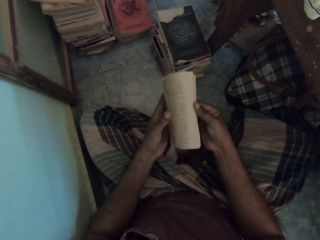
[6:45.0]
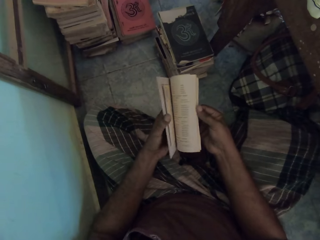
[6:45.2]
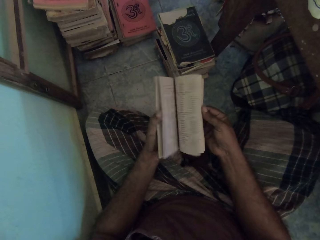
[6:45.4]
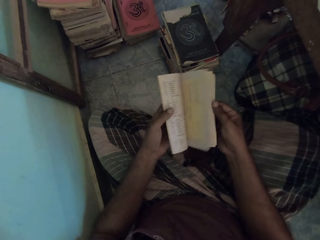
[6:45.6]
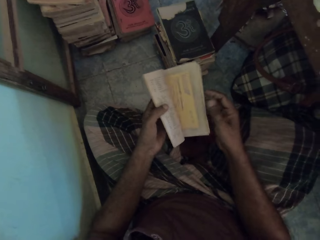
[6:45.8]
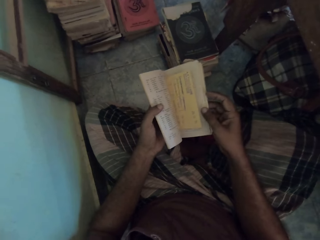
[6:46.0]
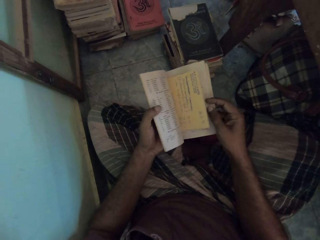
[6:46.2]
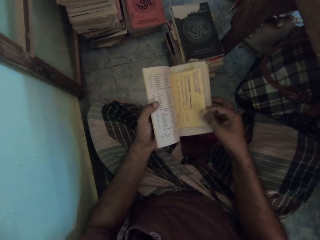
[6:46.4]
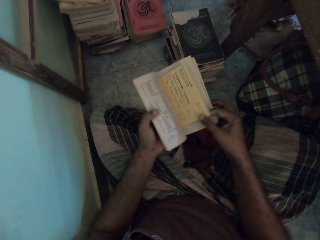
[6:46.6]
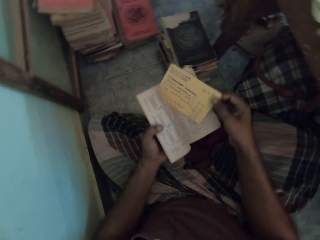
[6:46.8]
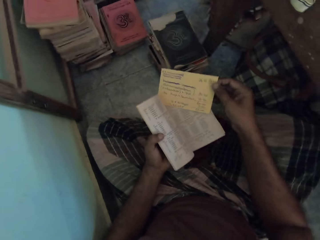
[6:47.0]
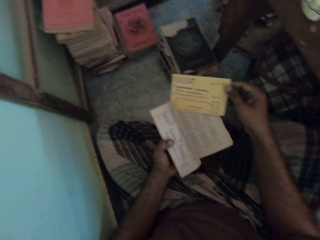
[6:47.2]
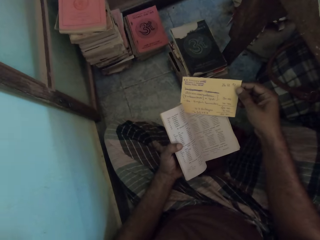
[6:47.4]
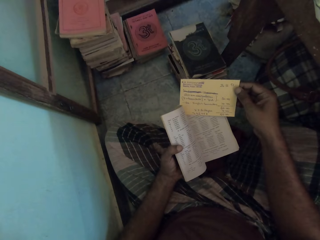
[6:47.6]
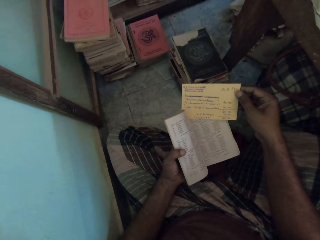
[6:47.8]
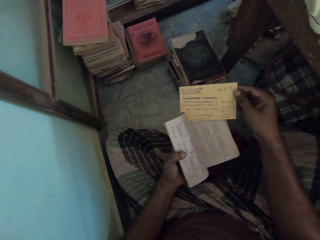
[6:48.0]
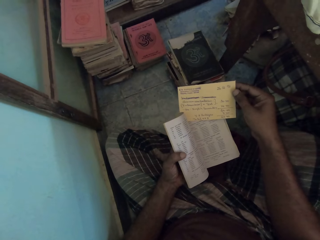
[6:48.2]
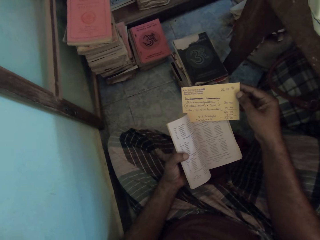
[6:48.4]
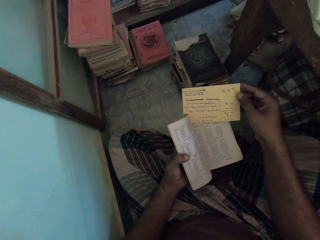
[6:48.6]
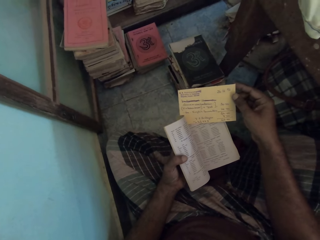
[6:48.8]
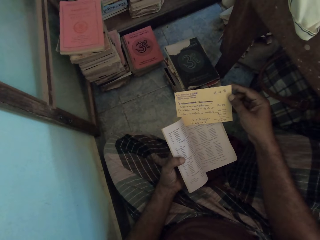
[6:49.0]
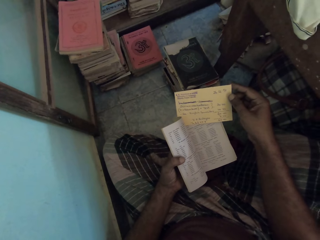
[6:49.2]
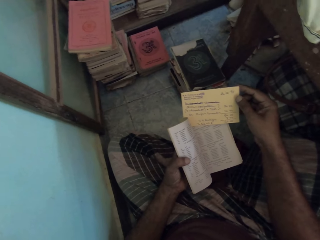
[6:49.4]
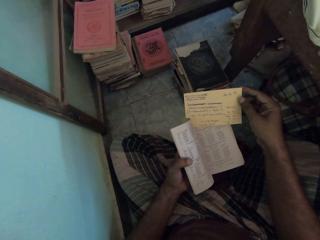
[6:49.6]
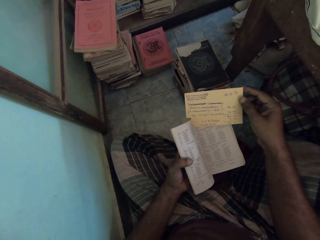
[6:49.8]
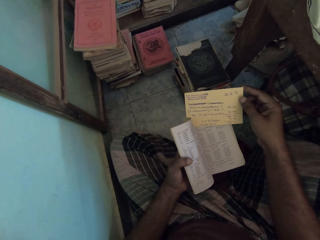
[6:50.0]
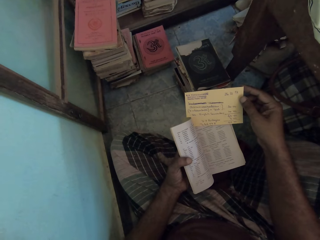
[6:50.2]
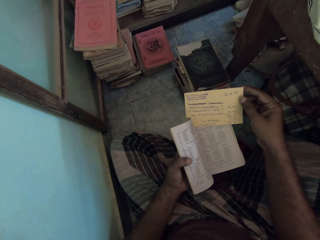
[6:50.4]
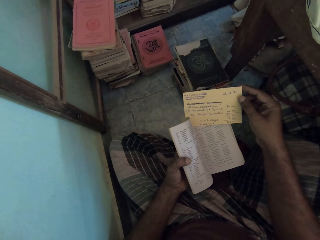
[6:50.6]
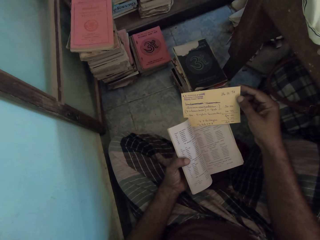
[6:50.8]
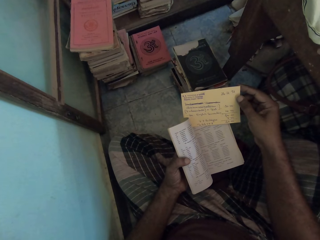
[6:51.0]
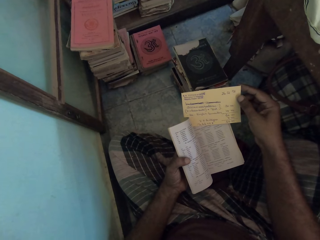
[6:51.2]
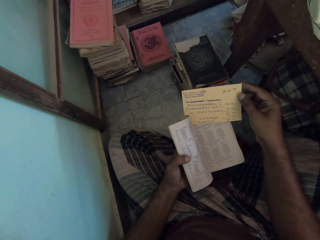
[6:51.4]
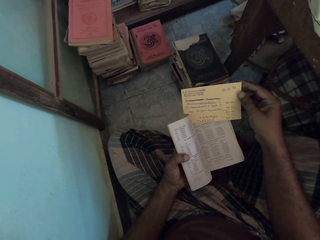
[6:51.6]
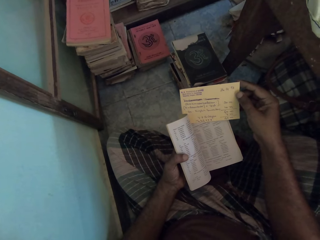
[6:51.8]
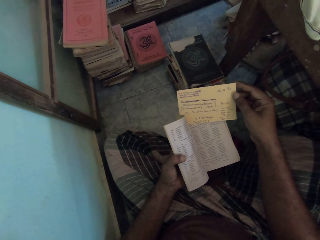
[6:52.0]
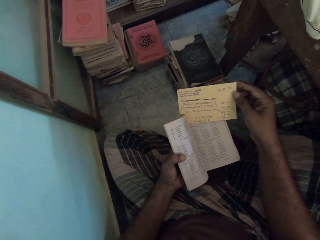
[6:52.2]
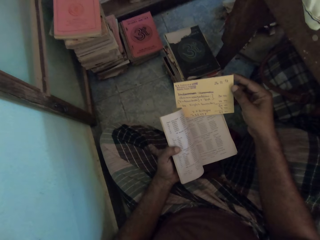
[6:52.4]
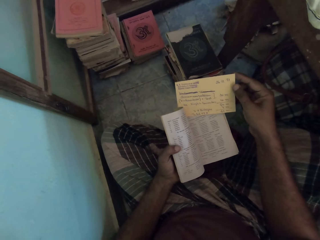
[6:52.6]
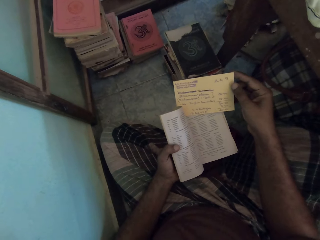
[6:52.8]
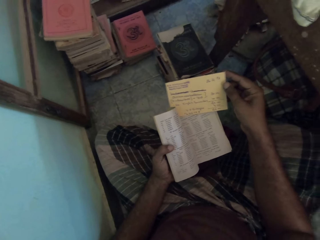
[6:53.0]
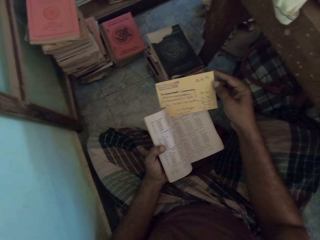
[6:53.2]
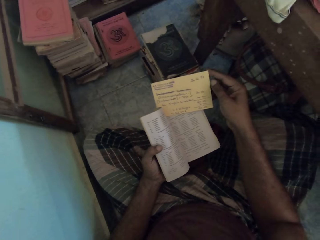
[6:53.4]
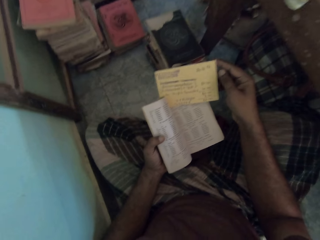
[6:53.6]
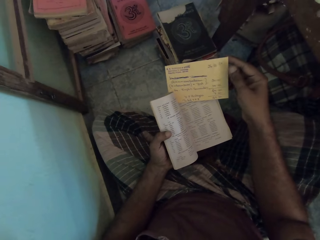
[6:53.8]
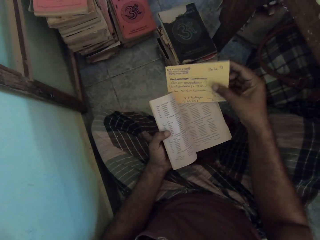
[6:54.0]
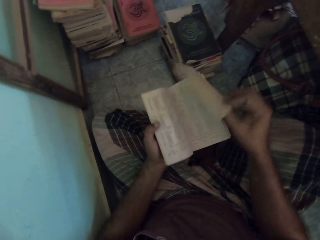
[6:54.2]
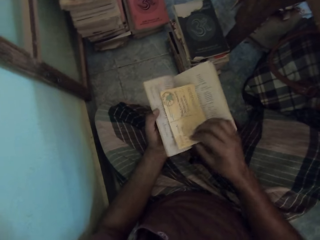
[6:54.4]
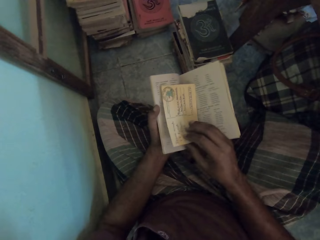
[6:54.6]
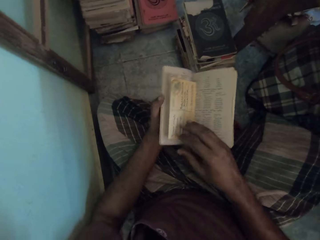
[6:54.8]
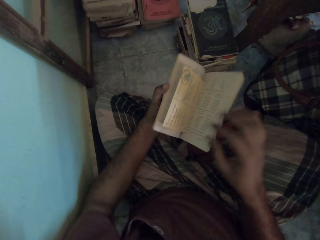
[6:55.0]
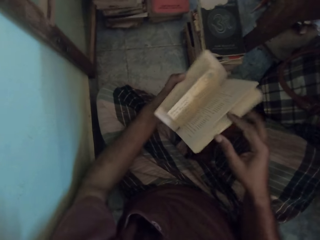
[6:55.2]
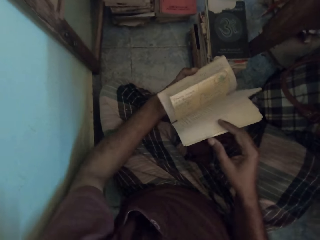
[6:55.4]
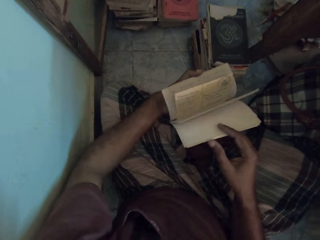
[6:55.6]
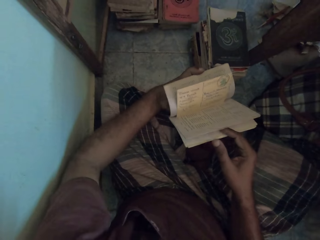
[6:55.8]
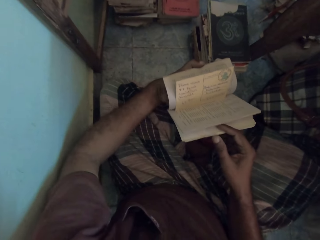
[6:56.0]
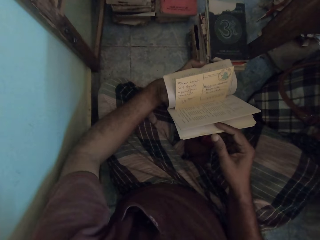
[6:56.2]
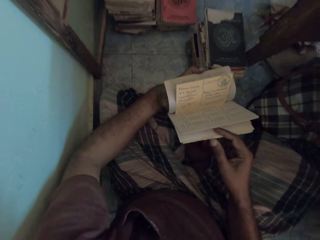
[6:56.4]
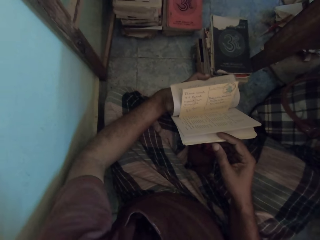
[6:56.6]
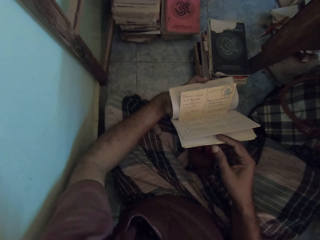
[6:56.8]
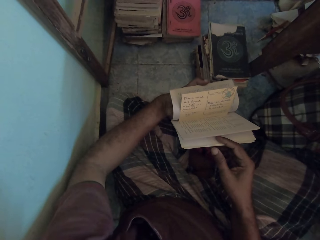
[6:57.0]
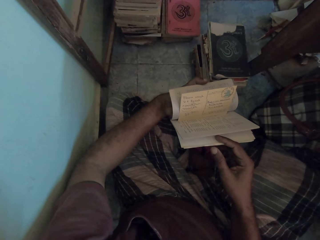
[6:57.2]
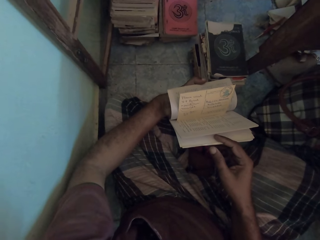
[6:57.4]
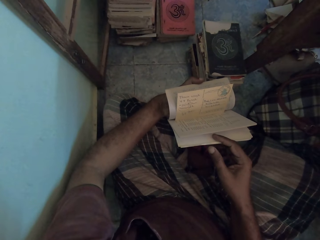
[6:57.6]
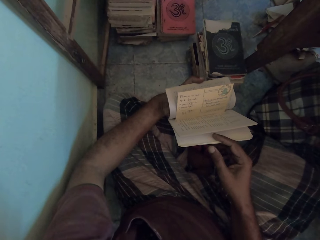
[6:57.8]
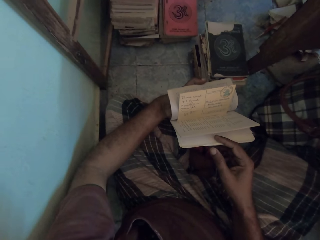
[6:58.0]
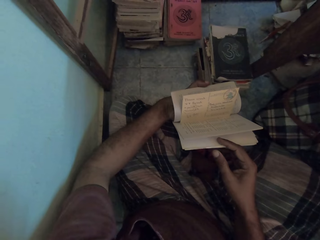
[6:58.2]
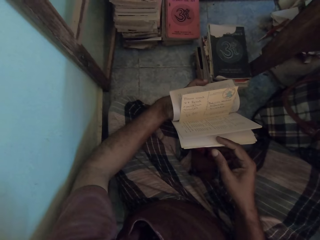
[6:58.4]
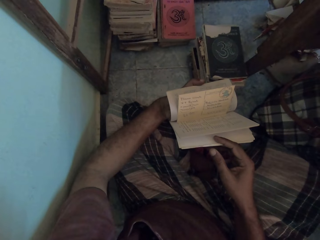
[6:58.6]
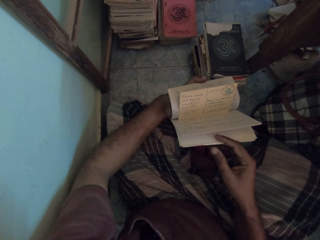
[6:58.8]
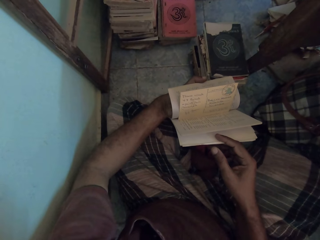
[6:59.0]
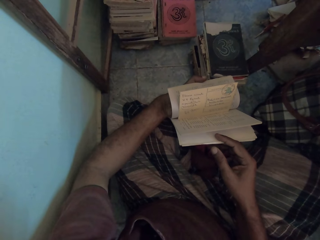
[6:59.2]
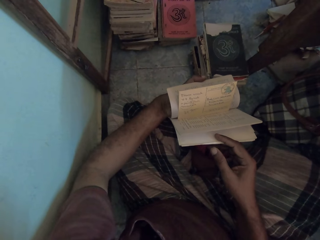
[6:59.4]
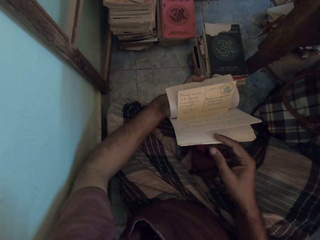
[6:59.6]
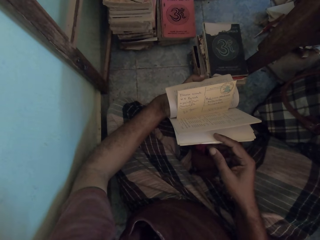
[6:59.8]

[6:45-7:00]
The camera wearer opens the book pages. They turn a card. They read the card. They turn the card. They turn the book. They read the card.

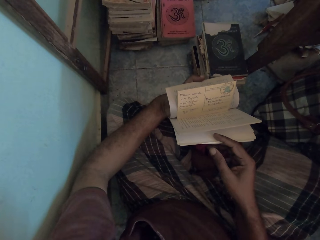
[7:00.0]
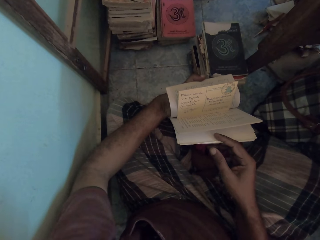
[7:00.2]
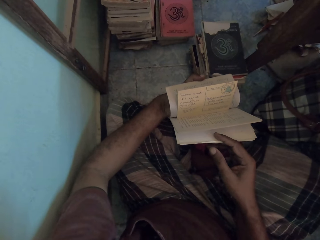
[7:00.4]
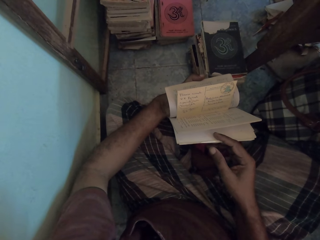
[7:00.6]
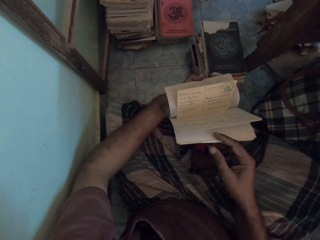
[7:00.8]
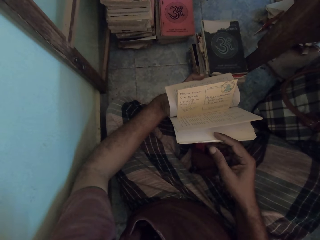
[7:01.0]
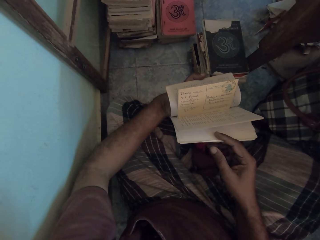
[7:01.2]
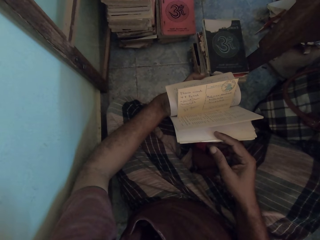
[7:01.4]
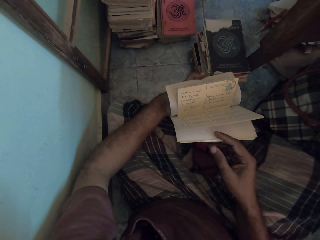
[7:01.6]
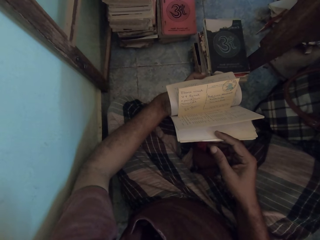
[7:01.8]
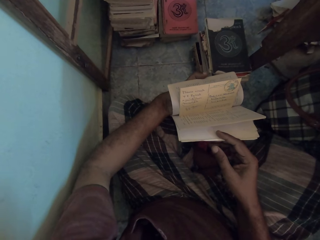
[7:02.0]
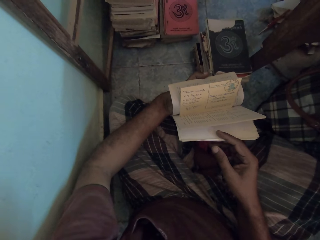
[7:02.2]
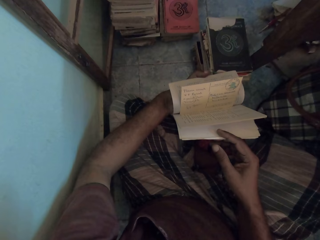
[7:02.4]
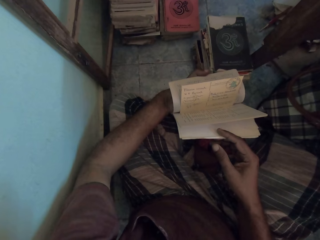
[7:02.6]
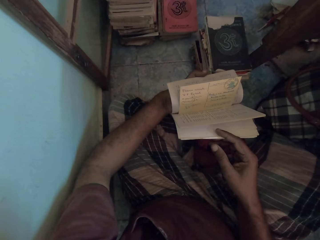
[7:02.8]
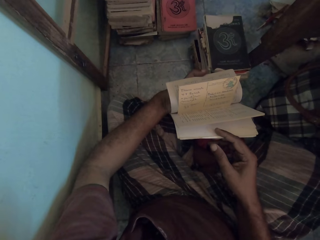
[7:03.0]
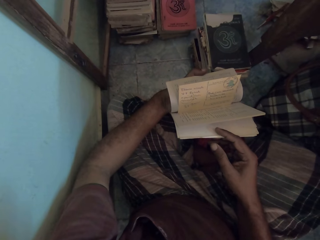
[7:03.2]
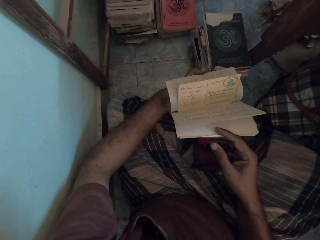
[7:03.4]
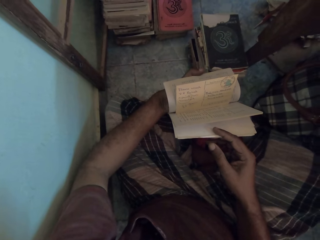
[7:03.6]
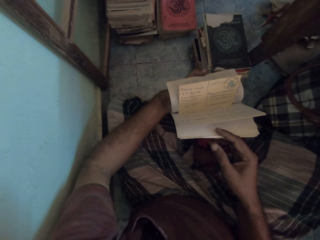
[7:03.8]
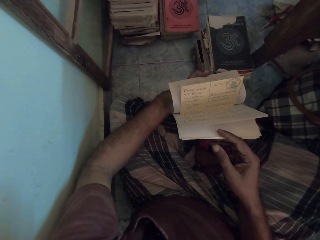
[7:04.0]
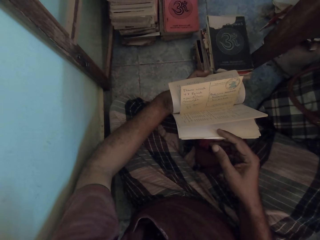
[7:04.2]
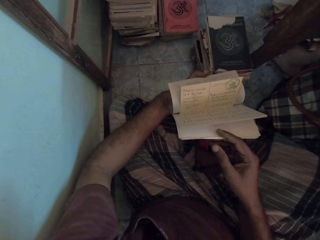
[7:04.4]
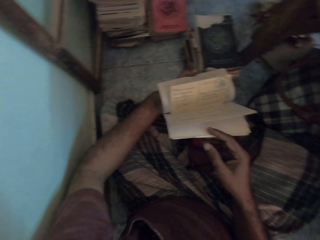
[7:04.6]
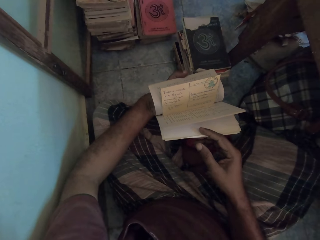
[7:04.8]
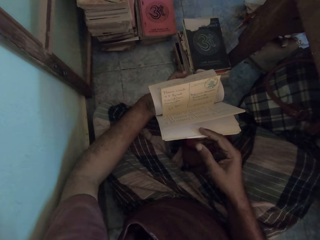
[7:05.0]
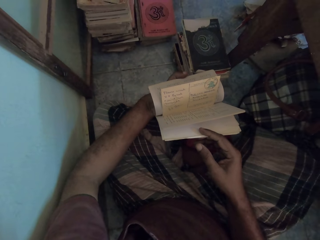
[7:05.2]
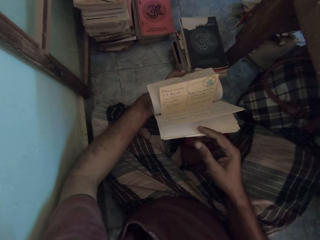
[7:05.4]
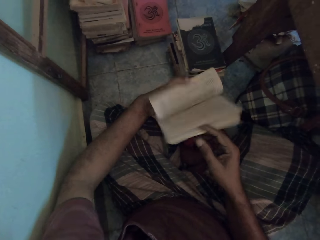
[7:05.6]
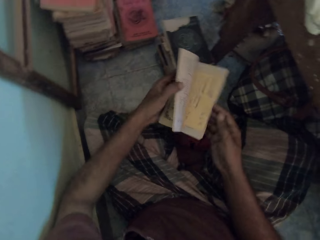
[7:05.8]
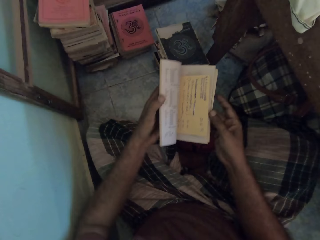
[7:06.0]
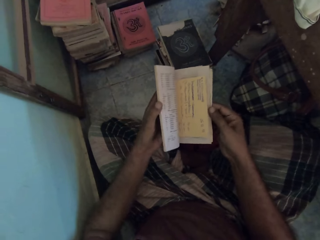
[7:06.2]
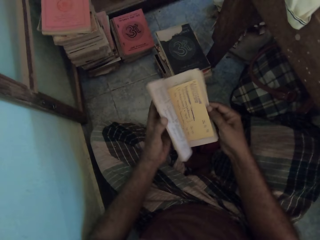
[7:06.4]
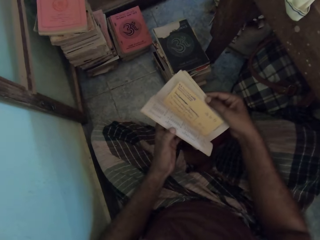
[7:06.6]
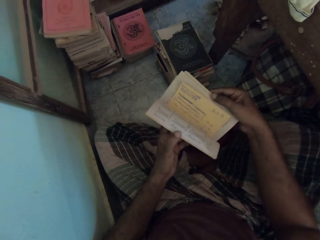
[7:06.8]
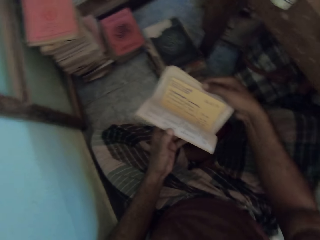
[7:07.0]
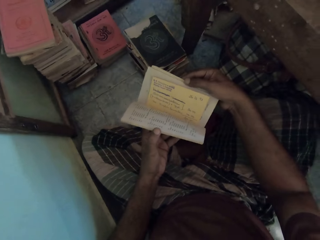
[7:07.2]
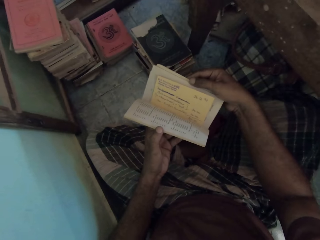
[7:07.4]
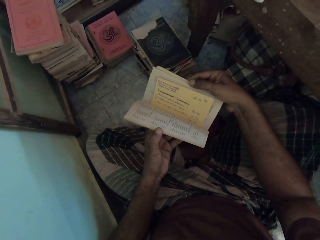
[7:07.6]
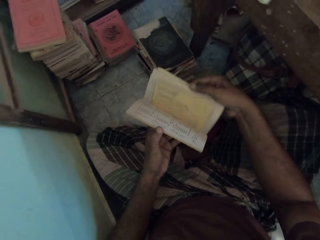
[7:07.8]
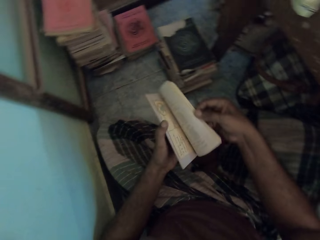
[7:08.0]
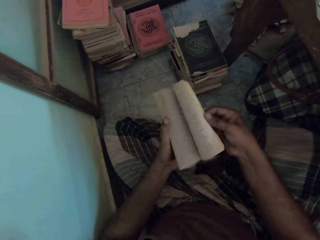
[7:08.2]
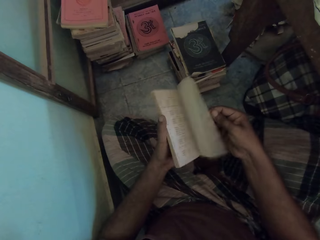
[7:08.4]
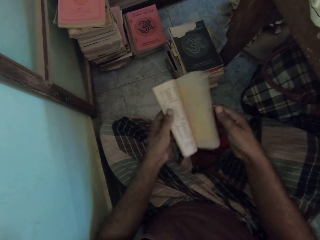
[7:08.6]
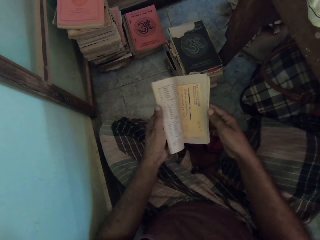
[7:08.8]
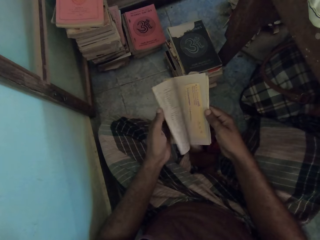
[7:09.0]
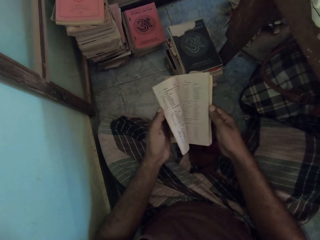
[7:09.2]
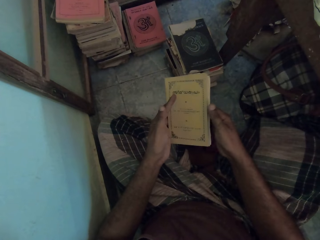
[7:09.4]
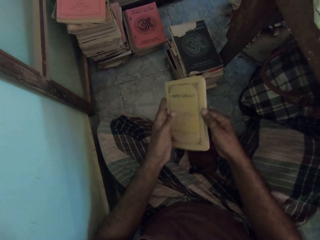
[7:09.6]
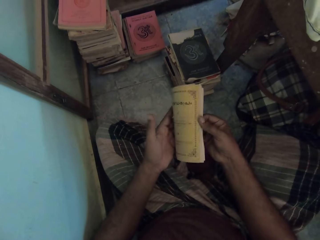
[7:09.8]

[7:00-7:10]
The camera wearer turns a book. They read a card. They open the book pages.
